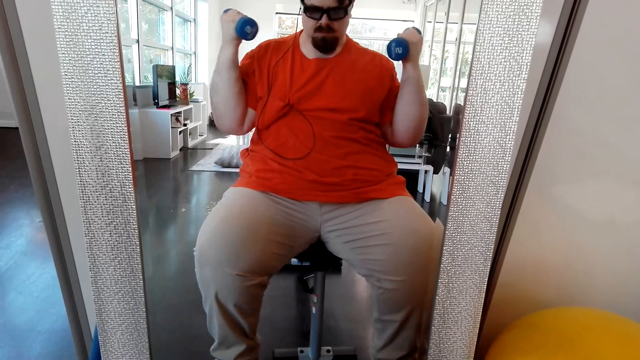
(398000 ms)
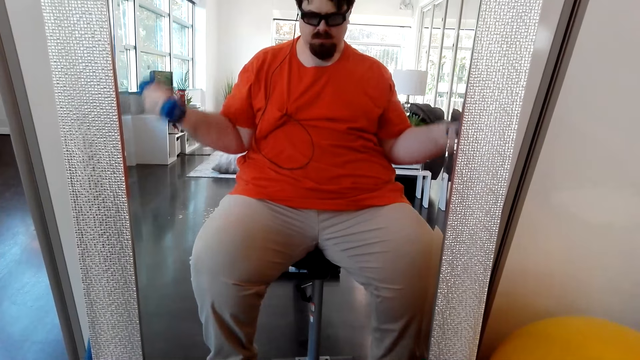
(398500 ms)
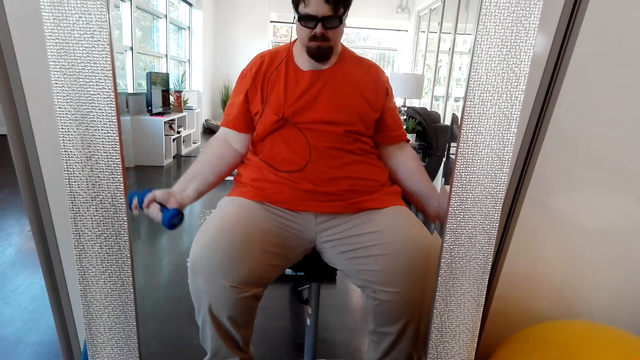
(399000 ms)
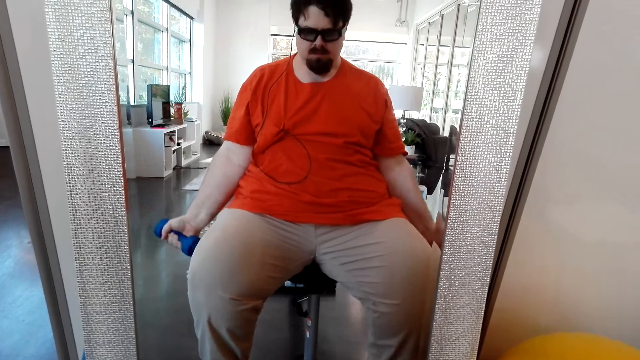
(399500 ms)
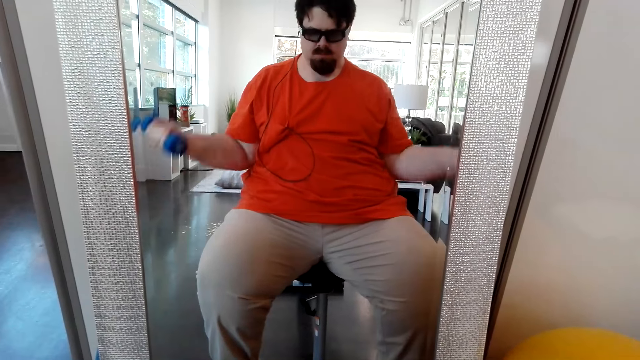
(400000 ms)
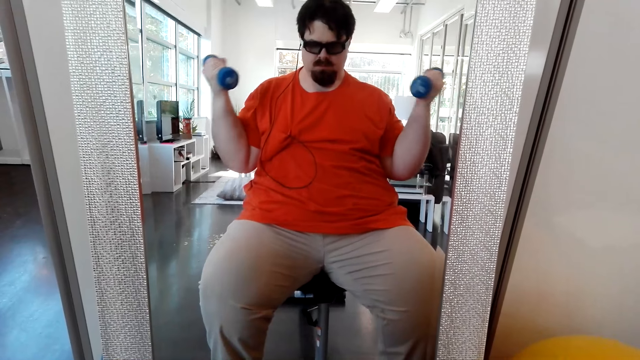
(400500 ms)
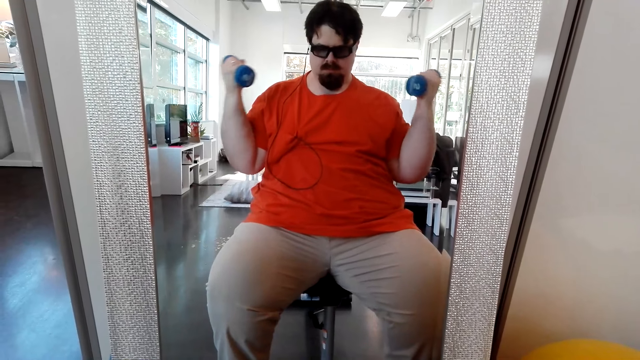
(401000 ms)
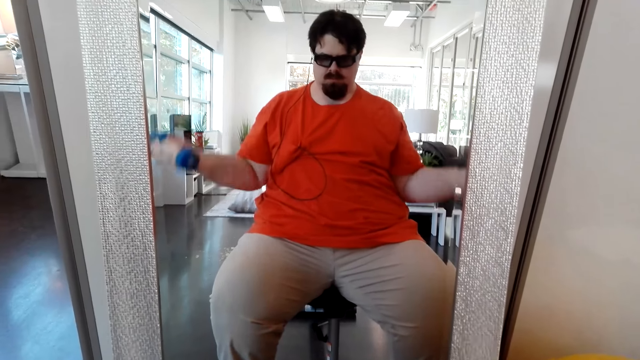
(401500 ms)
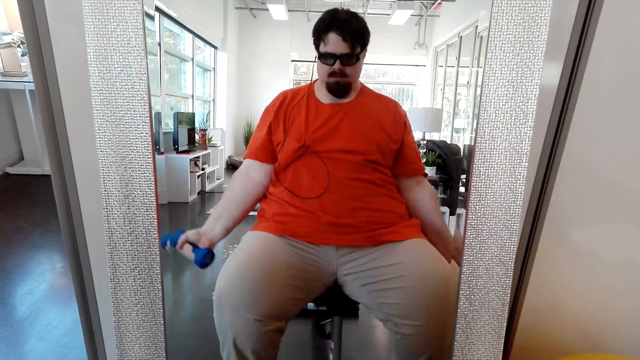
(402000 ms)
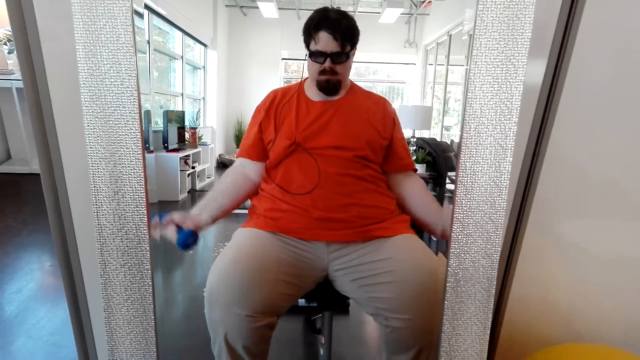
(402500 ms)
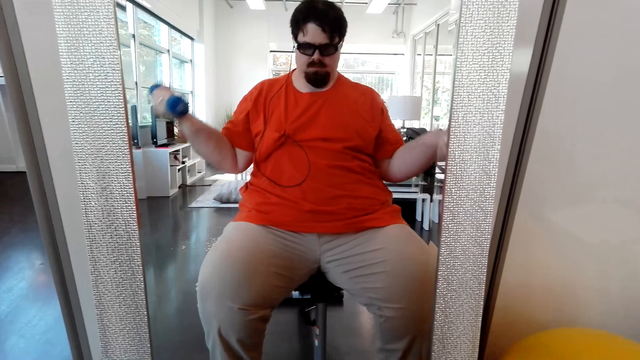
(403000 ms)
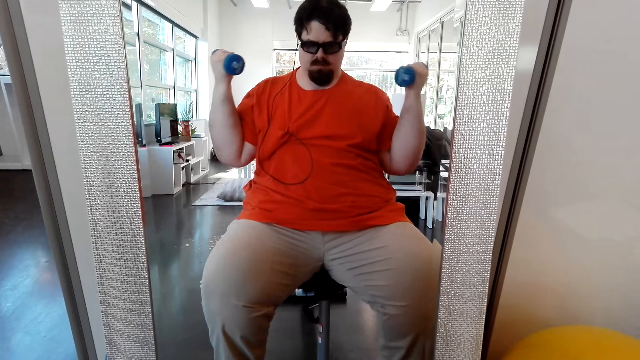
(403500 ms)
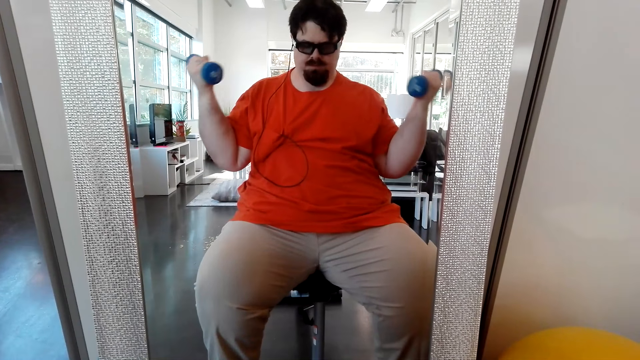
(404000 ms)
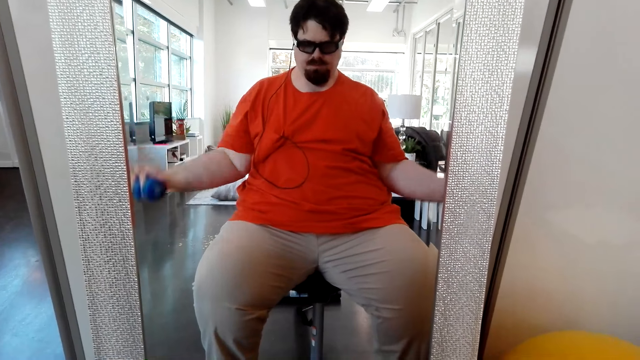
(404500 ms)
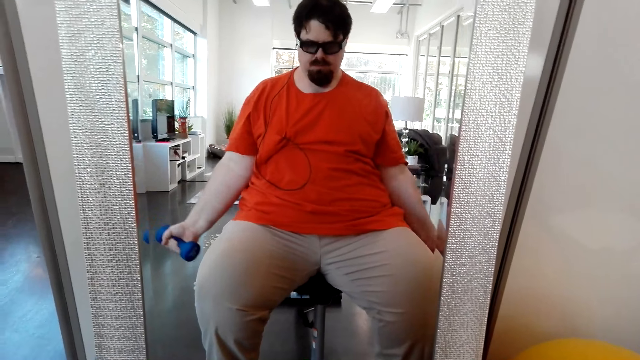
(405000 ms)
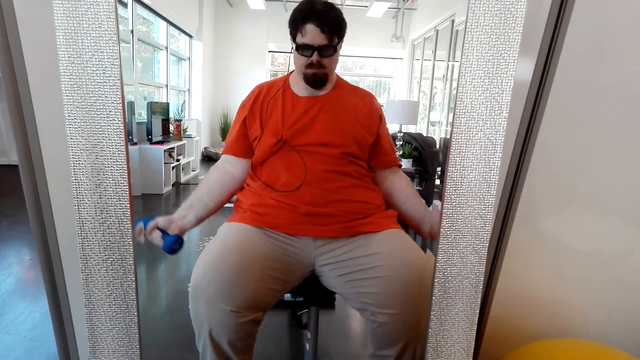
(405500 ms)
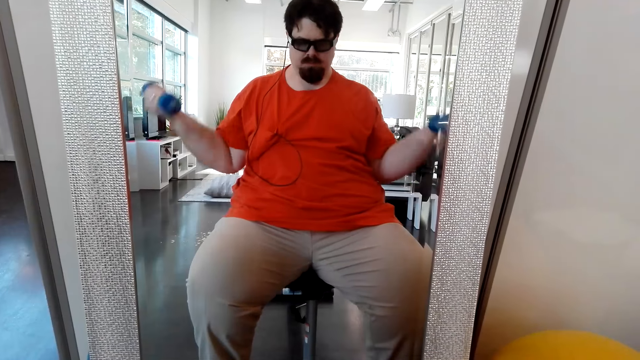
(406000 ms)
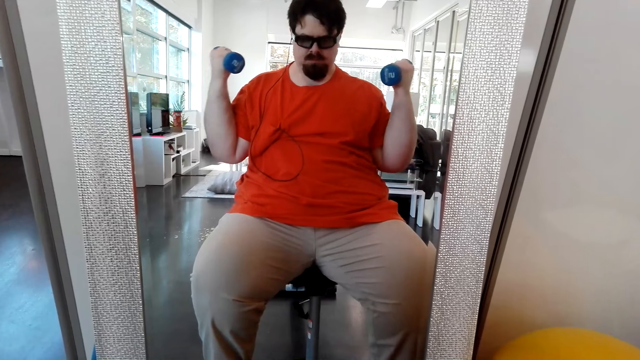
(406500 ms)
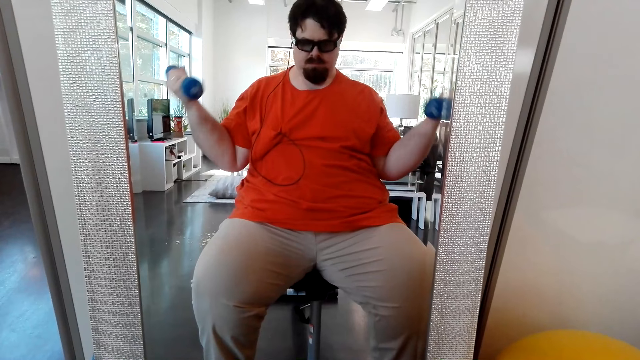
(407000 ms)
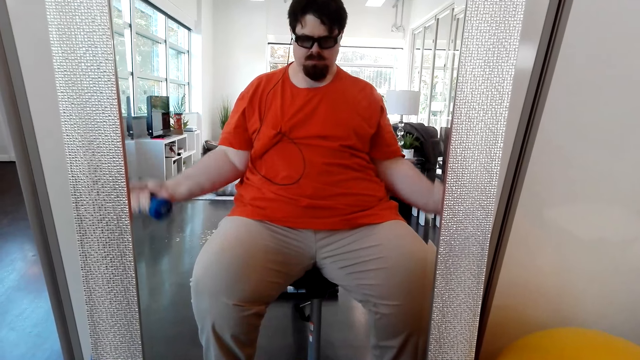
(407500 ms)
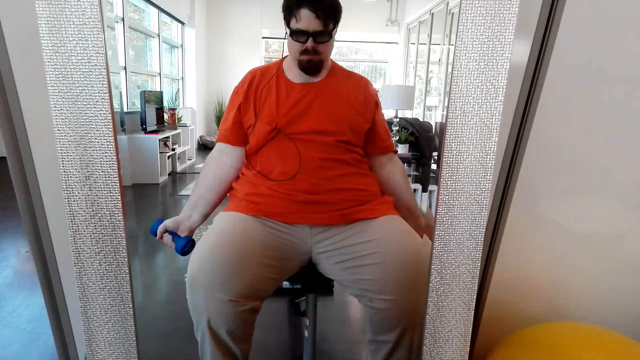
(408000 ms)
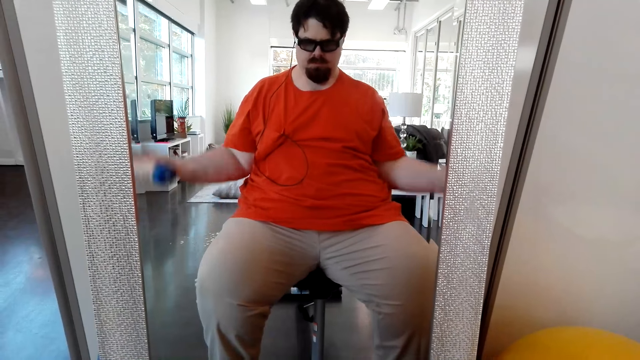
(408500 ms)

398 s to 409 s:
The camera wearer puts down the dumbbell. They lift the dumbbell up. They put down the dumbbell. They lift the dumbbell up. They put down the dumbbell. They lift the dumbbell up. They put down the dumbbell.

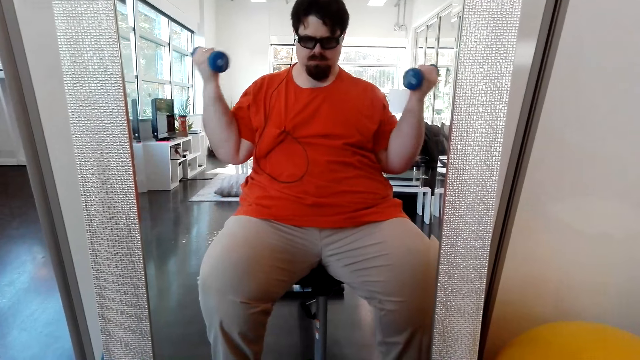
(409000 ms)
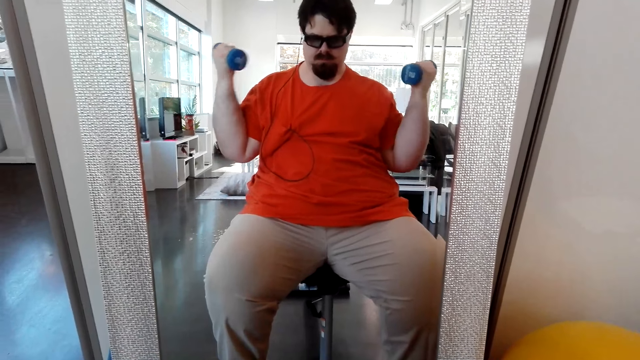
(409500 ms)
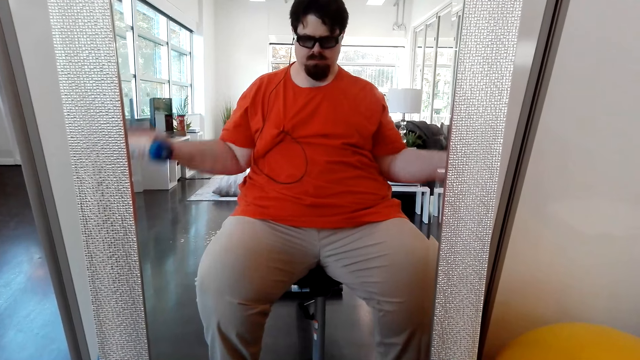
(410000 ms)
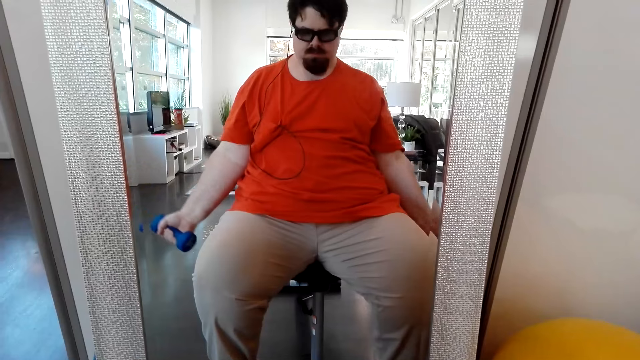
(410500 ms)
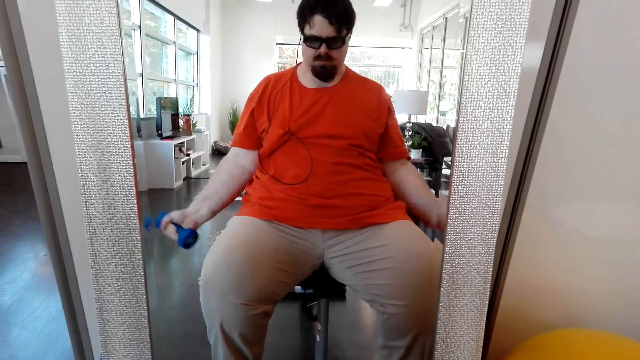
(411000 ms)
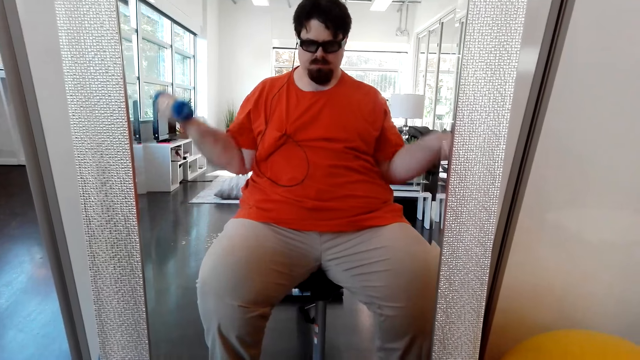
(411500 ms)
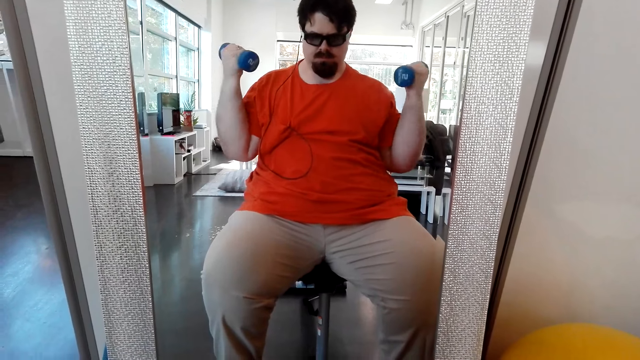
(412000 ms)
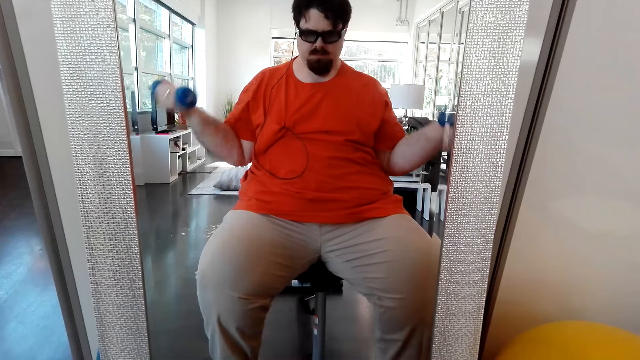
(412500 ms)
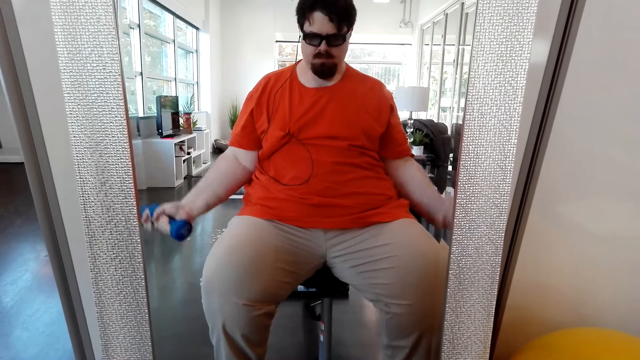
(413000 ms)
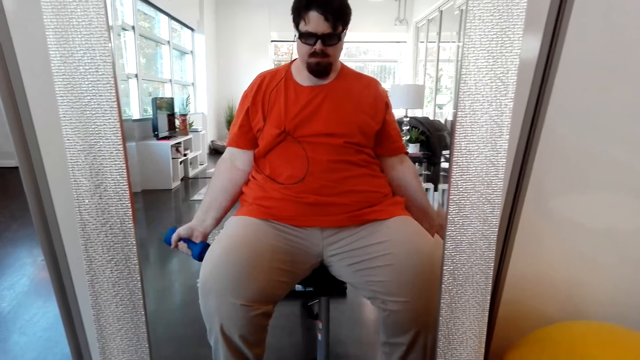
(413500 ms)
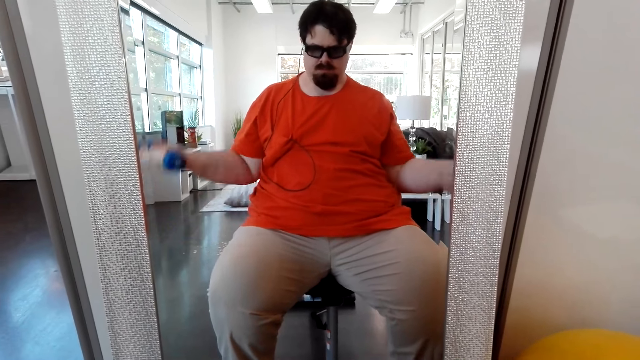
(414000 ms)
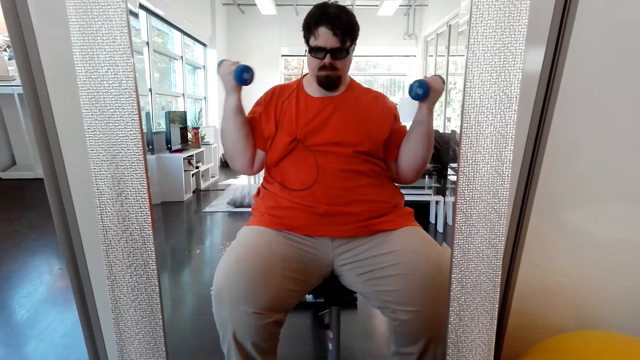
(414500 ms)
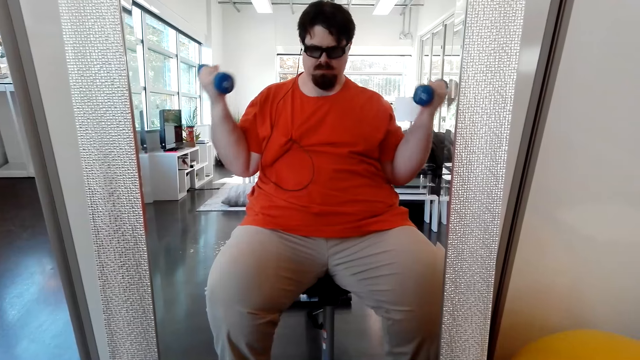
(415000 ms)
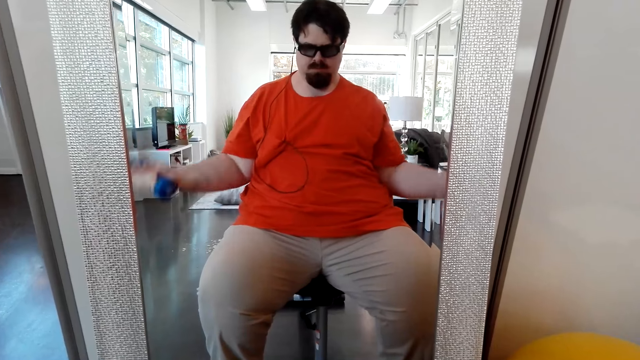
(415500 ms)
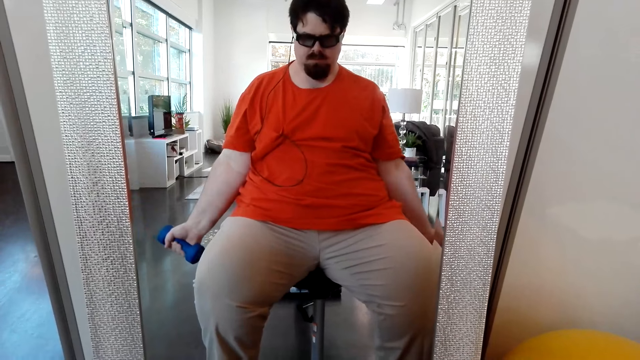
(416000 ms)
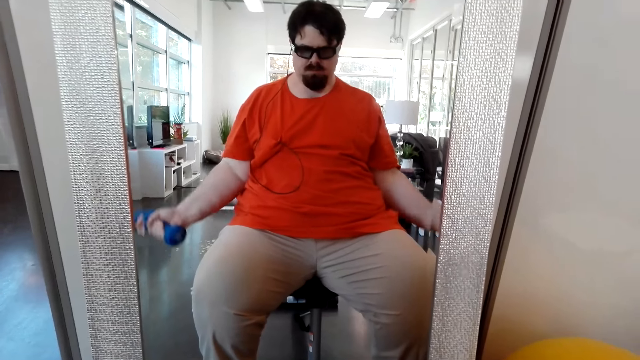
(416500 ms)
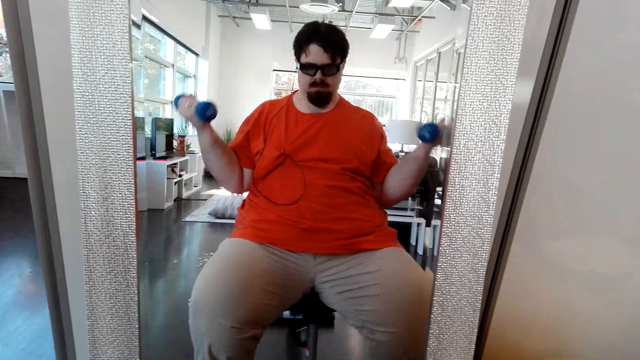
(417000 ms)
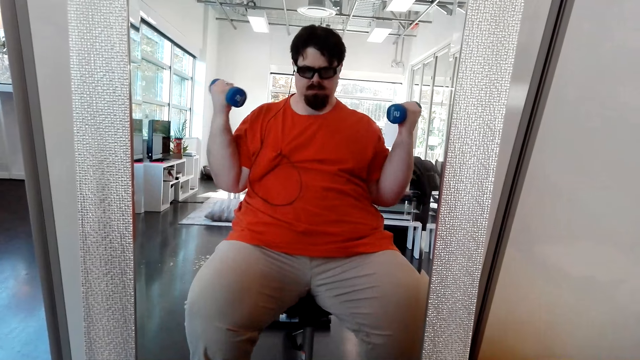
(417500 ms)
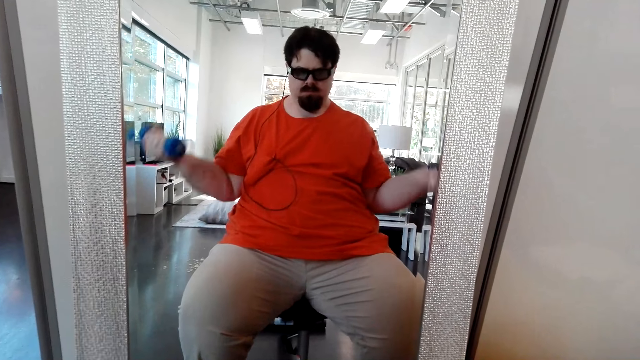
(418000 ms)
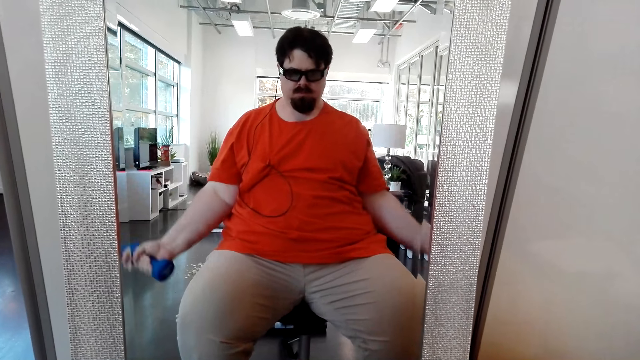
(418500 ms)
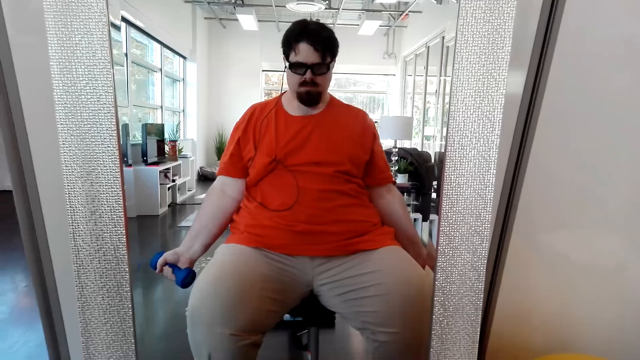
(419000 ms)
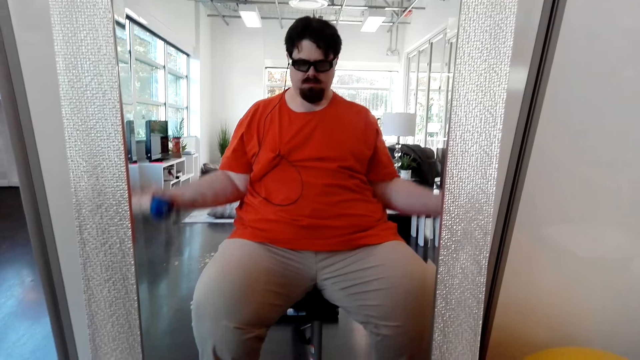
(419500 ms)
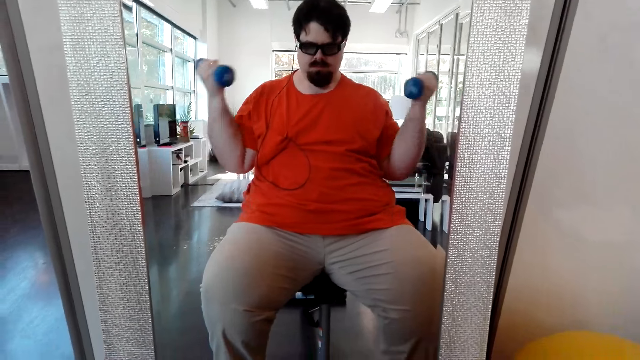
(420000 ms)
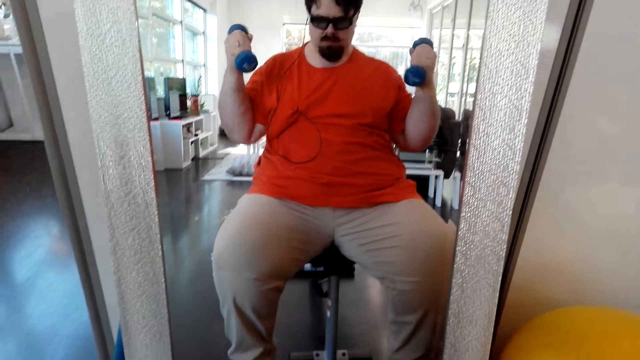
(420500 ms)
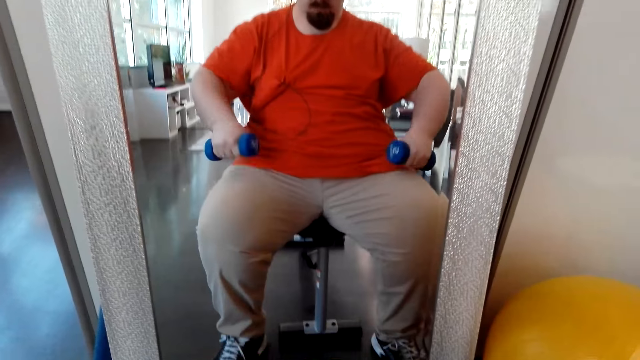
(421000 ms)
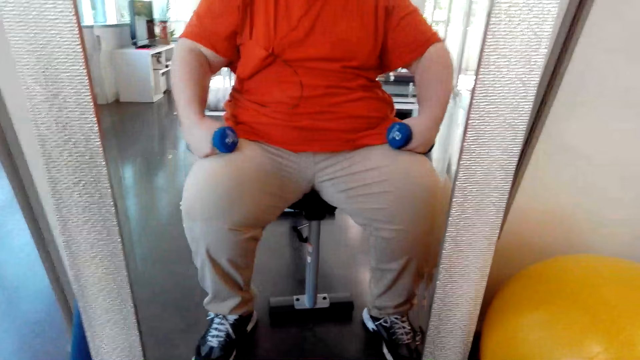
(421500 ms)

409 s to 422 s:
The camera wearer lifts the dumbbell up. They put down the dumbbell. They lift the dumbbell up. They put down the dumbbell. They lift the dumbbell up. They put down the dumbbell. They lift the dumbbell up. They put down the dumbbell. They lift the dumbbell up.
